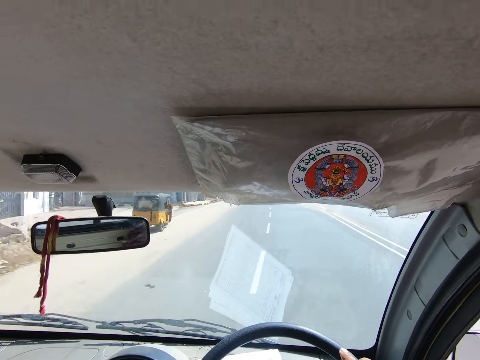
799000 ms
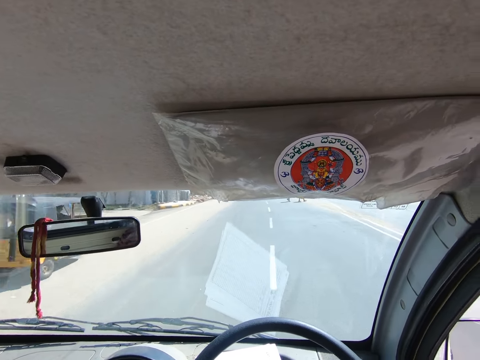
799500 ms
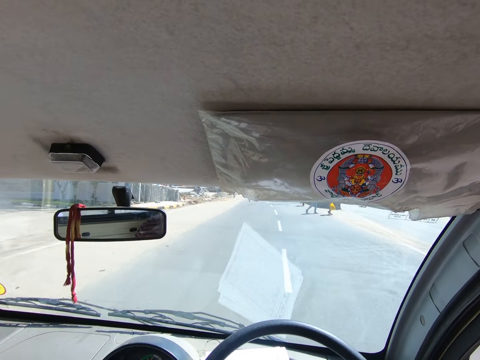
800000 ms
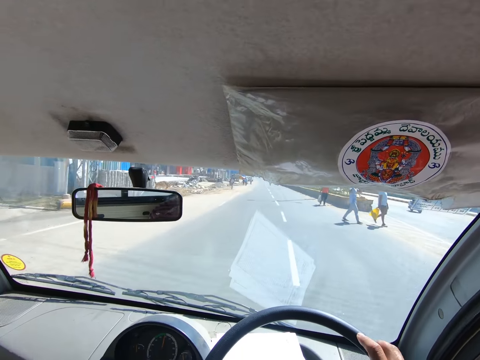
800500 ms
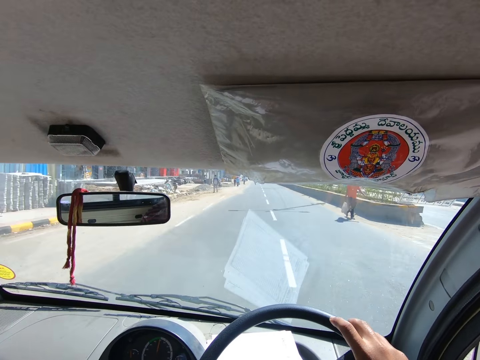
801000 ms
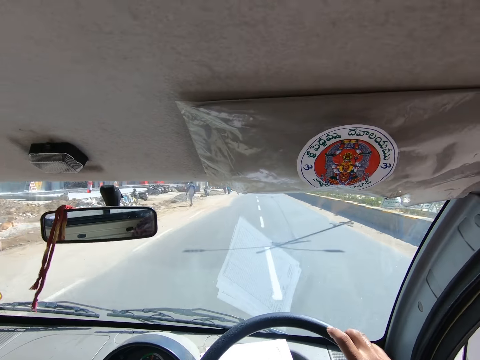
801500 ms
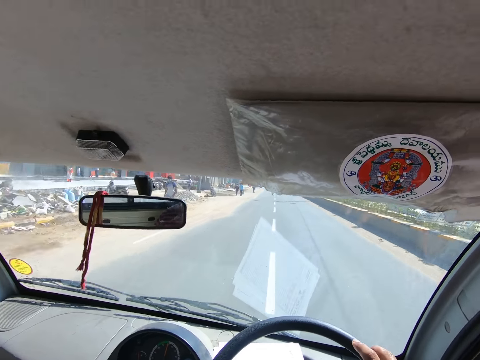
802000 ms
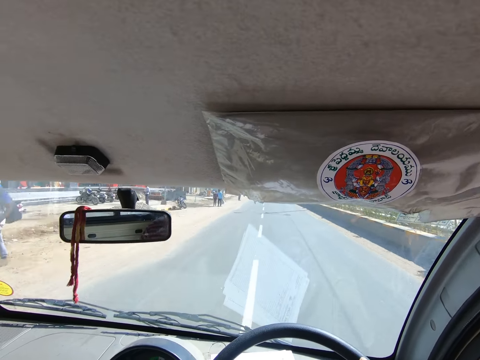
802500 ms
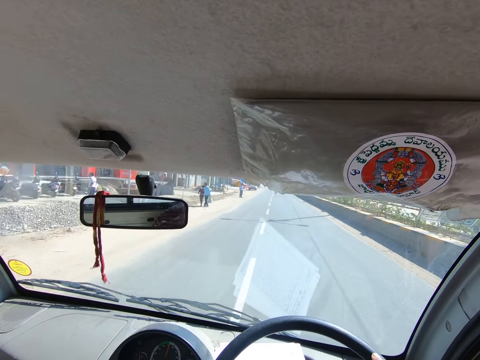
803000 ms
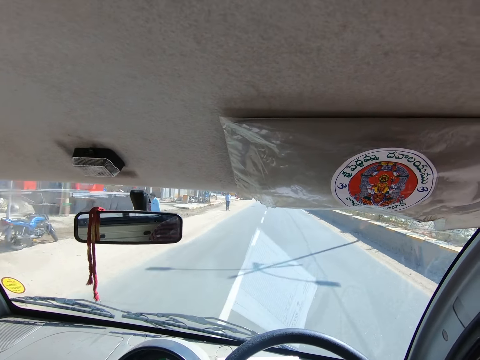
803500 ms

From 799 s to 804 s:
A black motorcycle rides past the camera wearer.

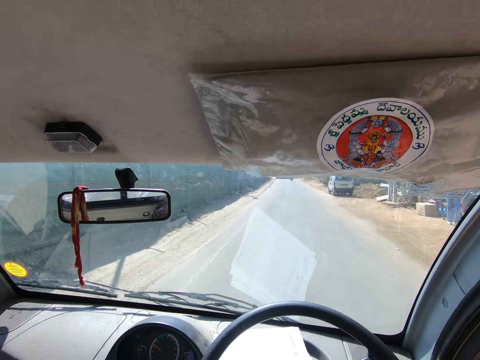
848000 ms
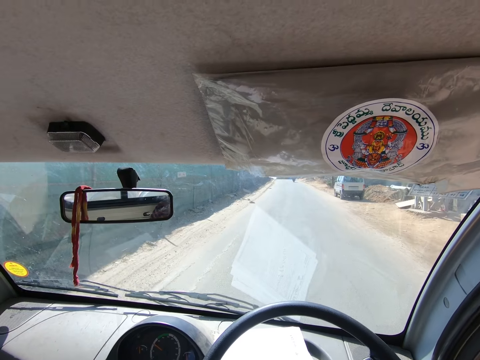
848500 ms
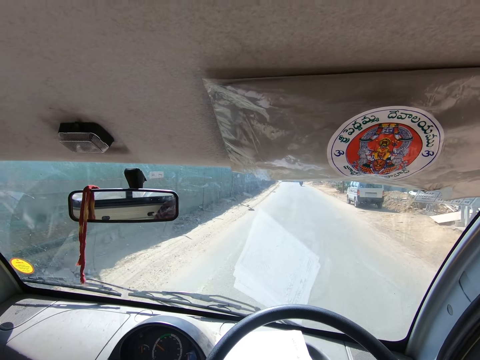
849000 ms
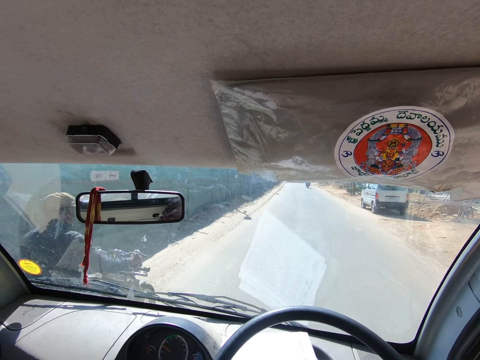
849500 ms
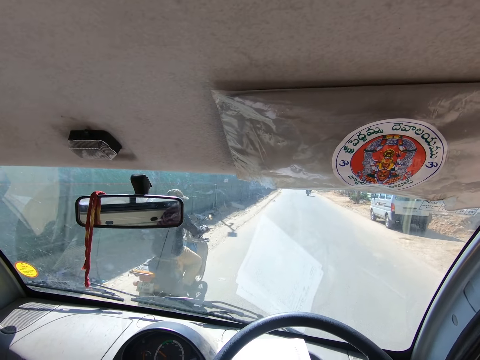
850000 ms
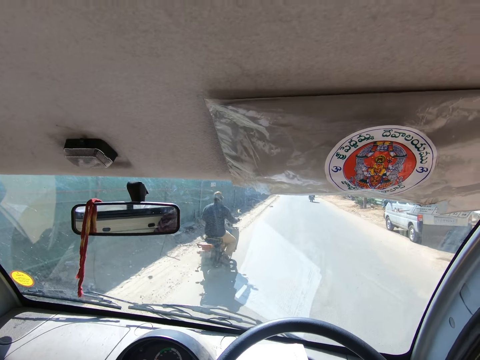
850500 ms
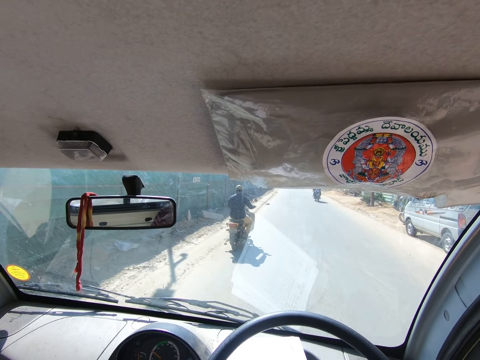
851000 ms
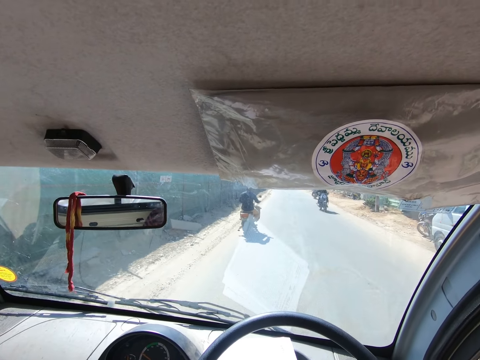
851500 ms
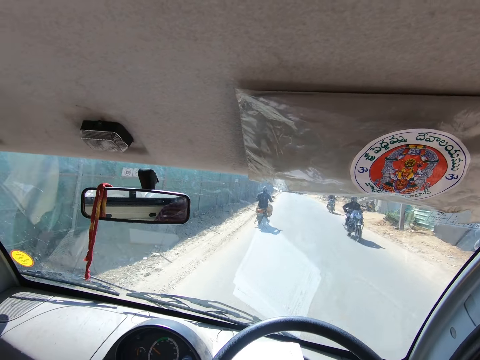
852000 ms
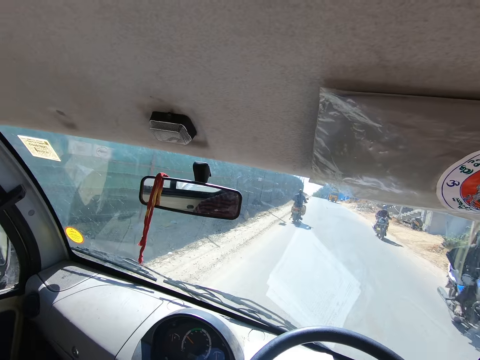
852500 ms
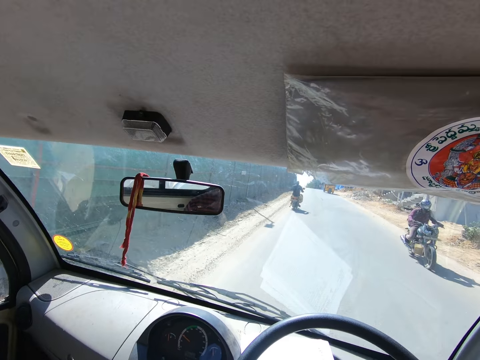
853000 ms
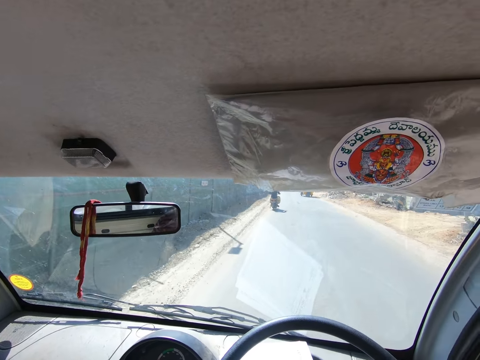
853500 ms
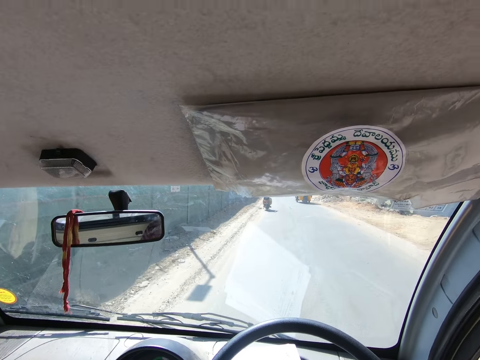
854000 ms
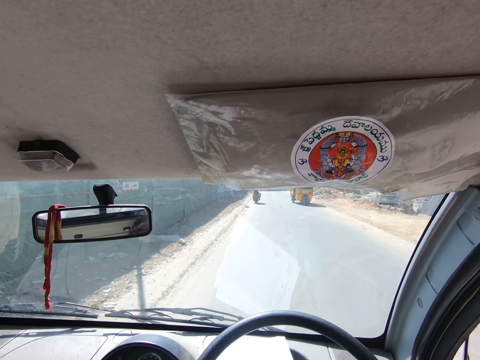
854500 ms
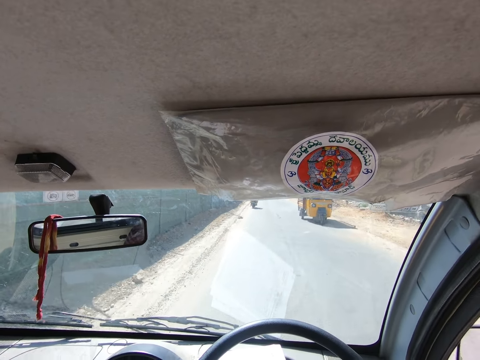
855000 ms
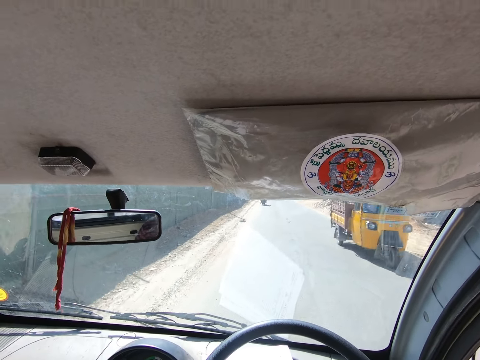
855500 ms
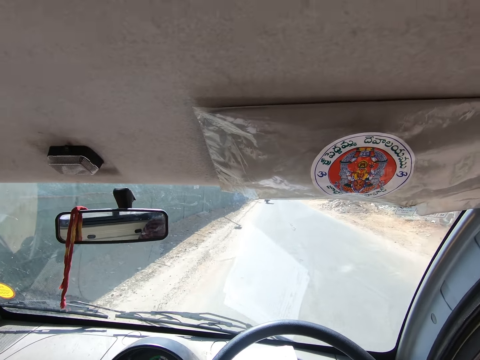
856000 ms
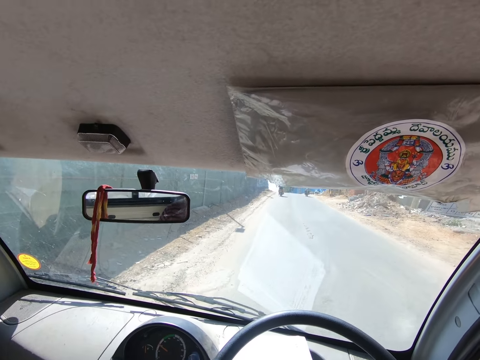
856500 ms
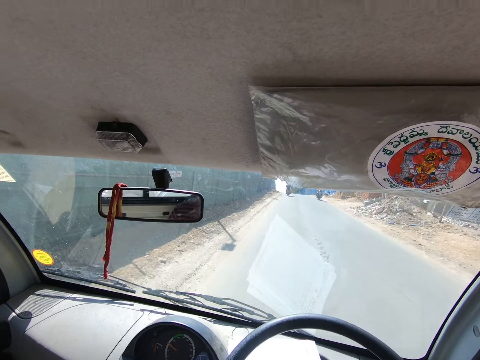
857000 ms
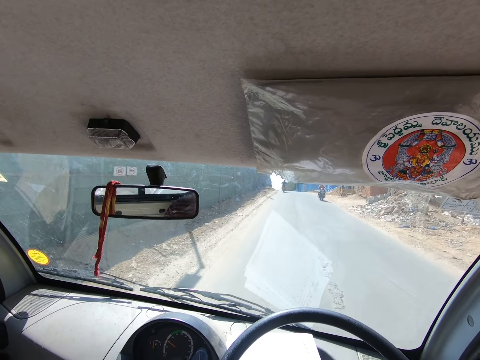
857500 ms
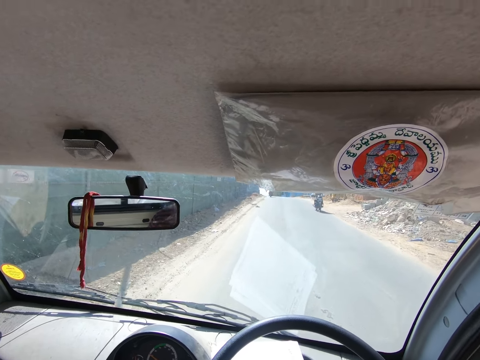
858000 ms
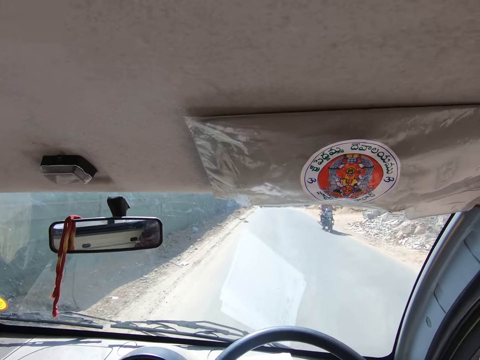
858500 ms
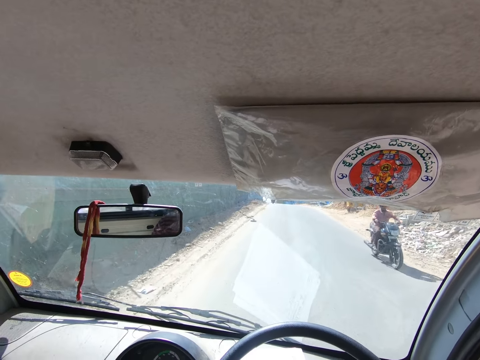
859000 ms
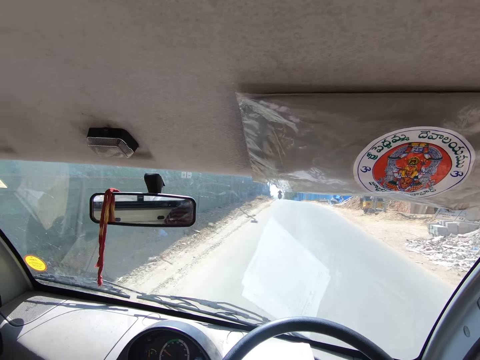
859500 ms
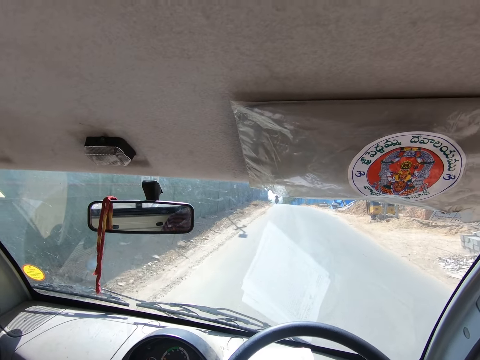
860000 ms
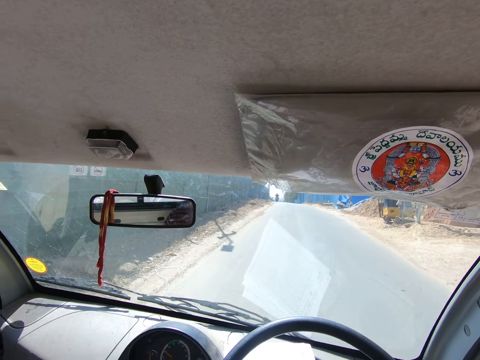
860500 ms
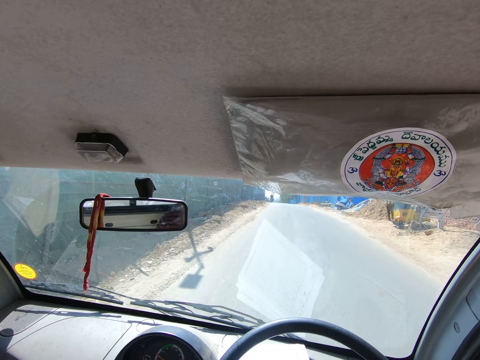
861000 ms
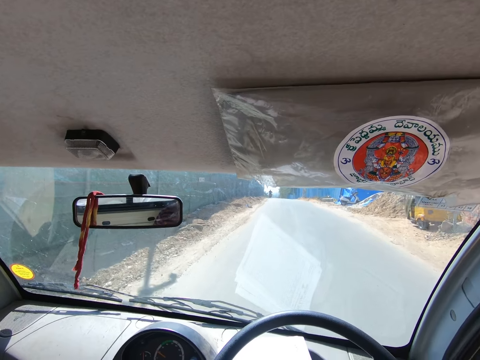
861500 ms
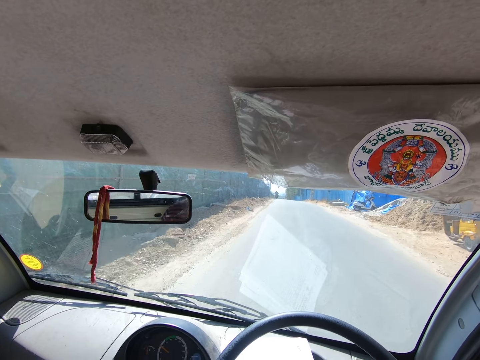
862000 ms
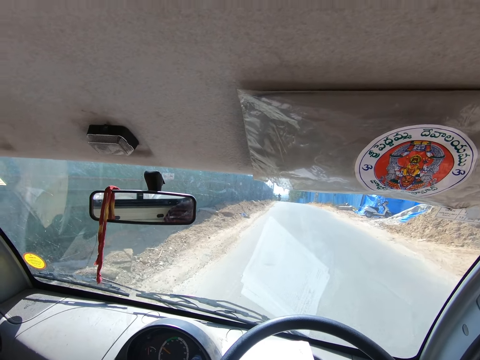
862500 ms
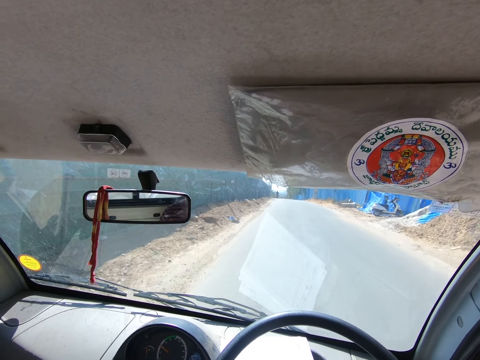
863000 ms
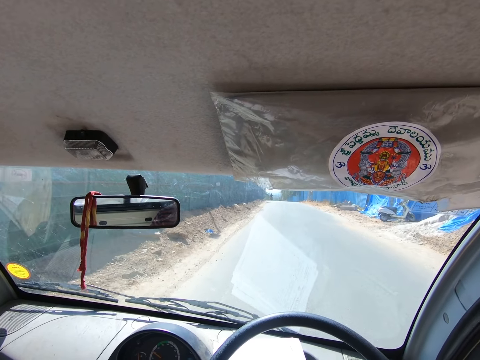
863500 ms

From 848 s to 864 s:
A motorcycle drives past the camera wearer. The camera wearer drives past the motorcycle. They drive past the motorcycle again. They drive past a tricycle. They drive past the motorcycle.

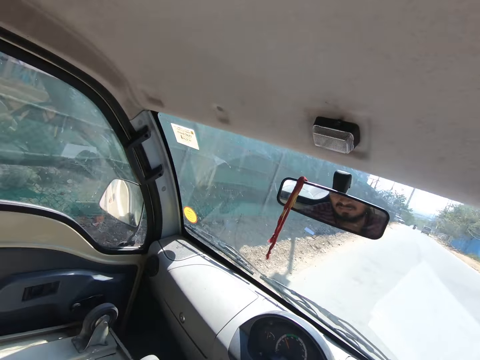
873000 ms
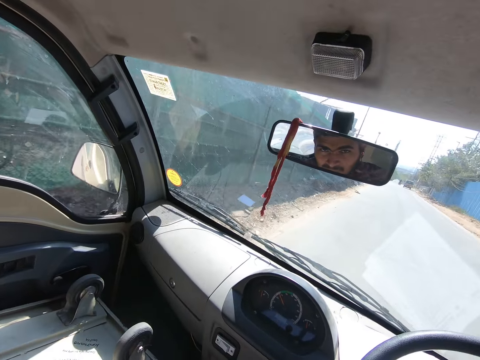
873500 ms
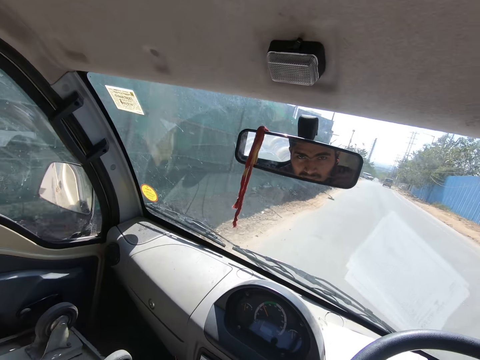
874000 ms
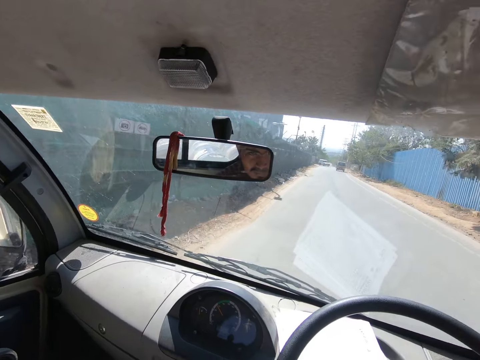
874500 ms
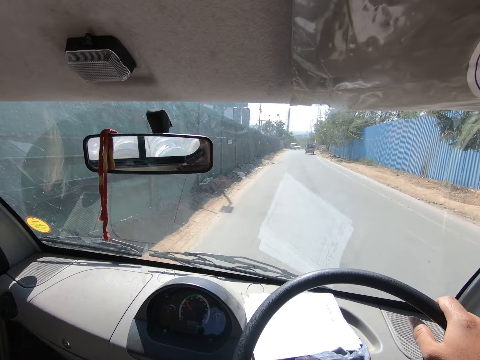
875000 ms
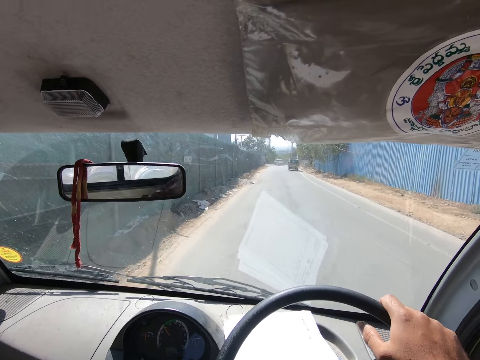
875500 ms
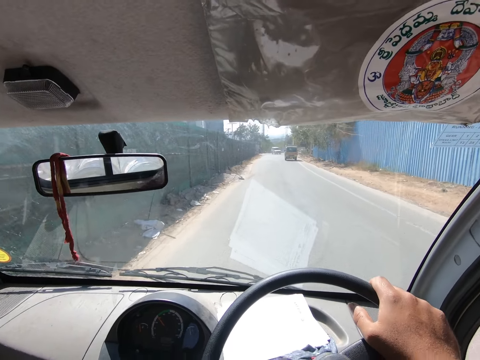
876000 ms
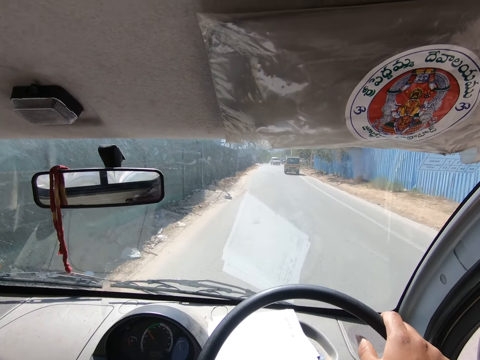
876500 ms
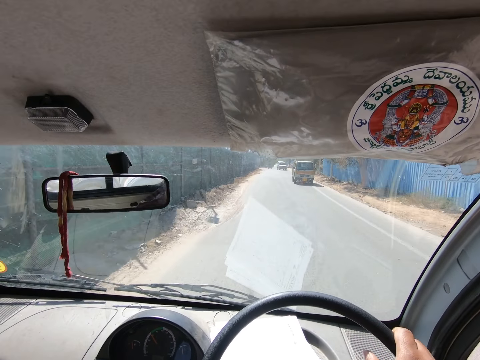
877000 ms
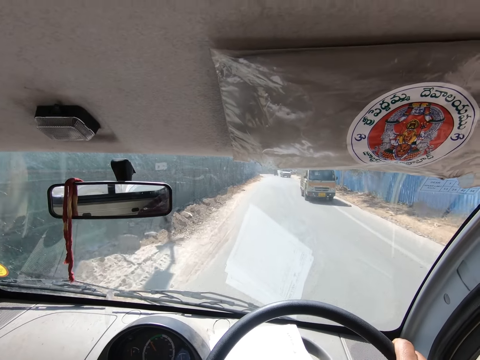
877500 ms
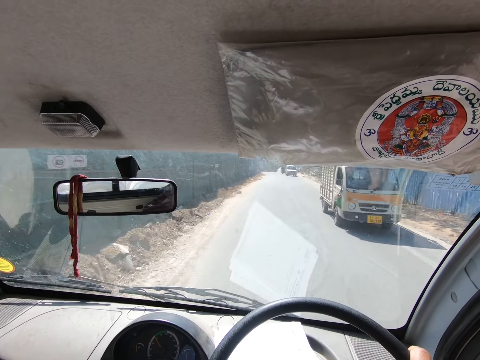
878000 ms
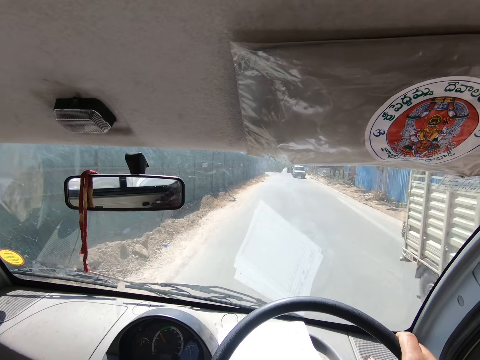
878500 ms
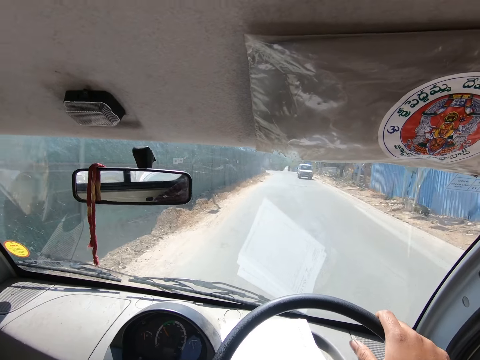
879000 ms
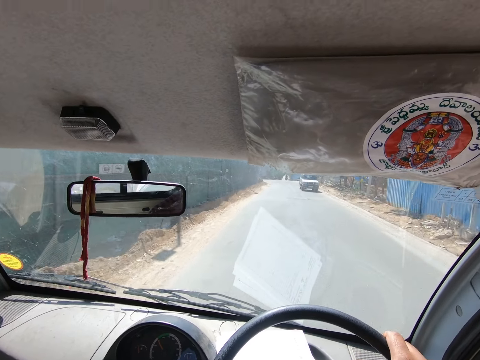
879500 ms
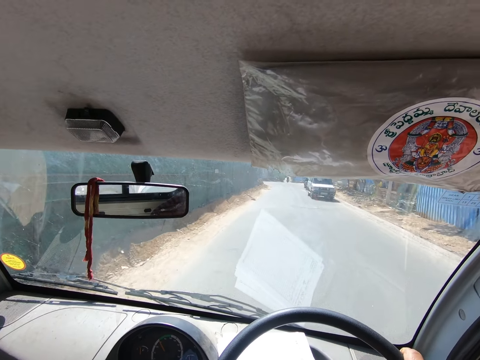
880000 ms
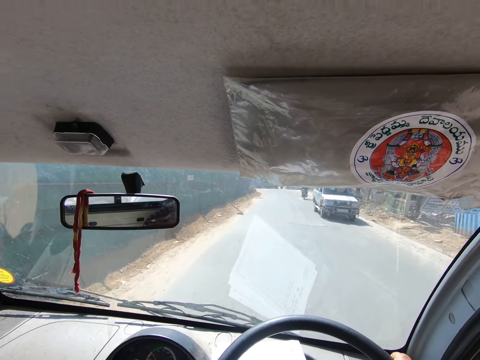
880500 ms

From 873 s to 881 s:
The camera wearer drives past a truck.
